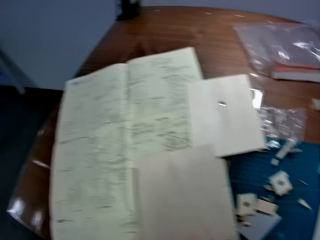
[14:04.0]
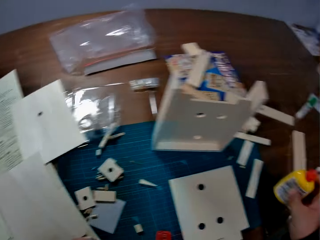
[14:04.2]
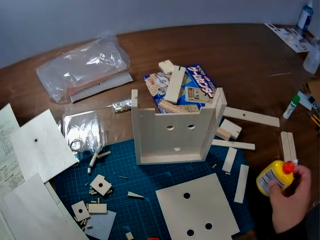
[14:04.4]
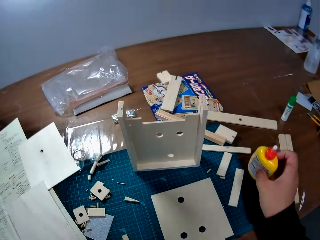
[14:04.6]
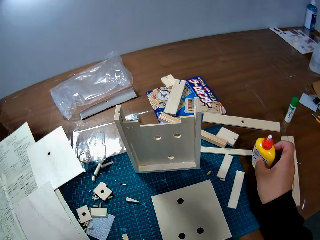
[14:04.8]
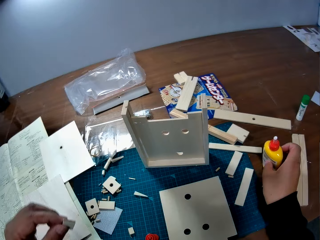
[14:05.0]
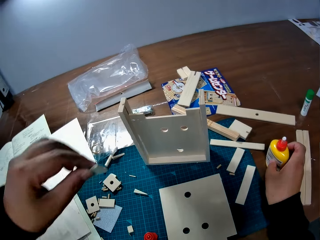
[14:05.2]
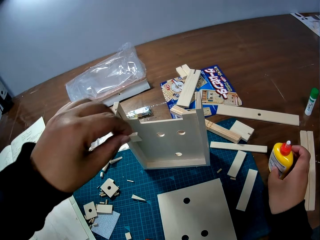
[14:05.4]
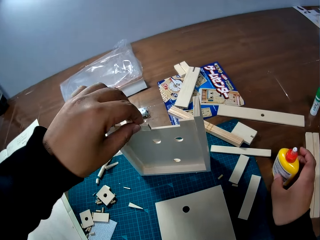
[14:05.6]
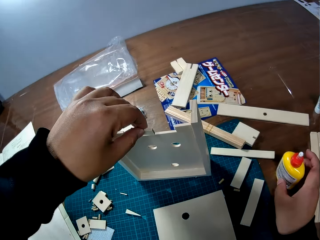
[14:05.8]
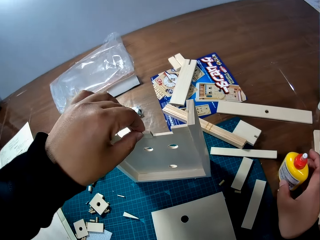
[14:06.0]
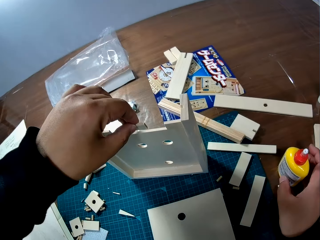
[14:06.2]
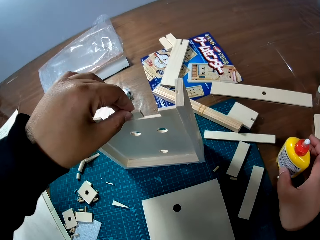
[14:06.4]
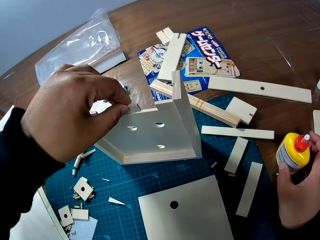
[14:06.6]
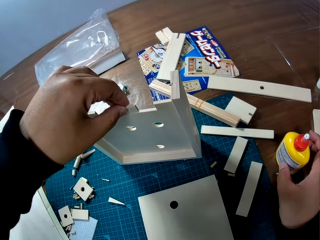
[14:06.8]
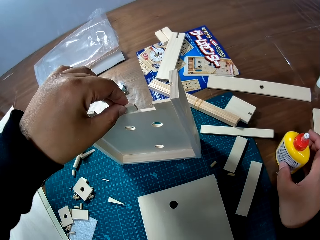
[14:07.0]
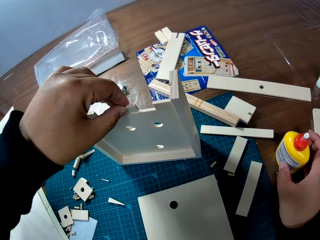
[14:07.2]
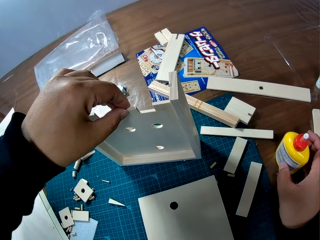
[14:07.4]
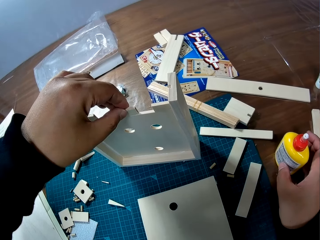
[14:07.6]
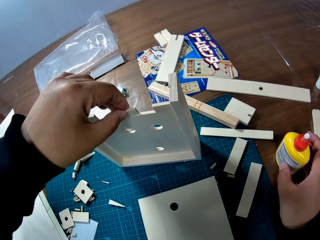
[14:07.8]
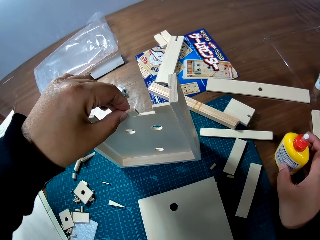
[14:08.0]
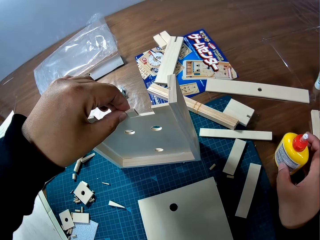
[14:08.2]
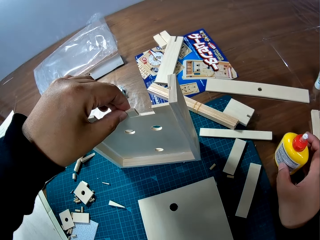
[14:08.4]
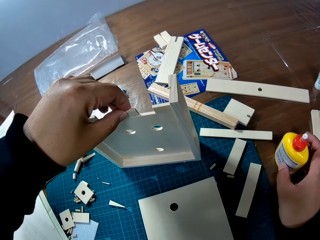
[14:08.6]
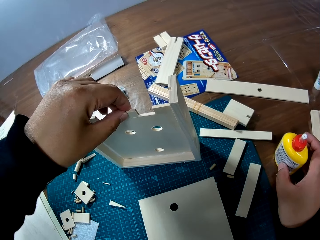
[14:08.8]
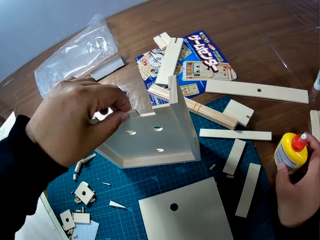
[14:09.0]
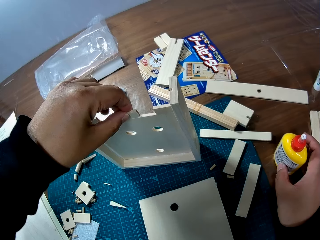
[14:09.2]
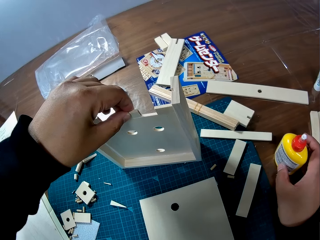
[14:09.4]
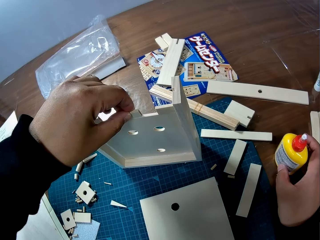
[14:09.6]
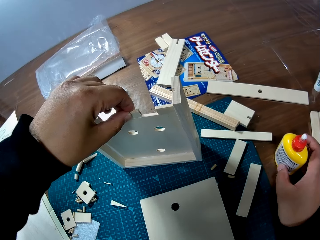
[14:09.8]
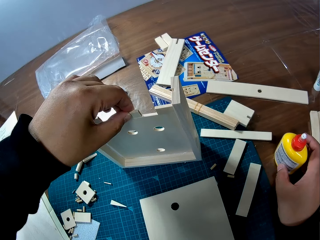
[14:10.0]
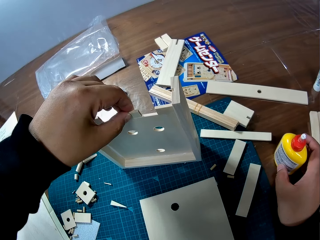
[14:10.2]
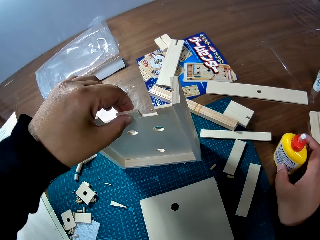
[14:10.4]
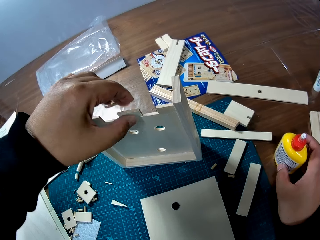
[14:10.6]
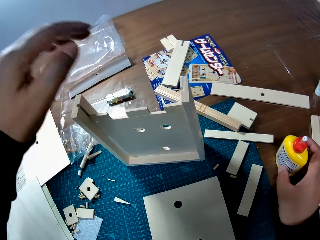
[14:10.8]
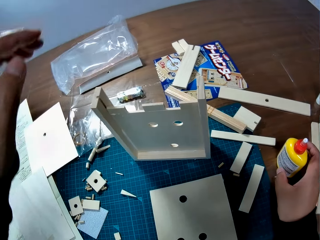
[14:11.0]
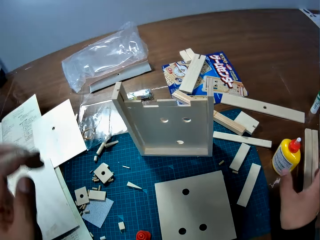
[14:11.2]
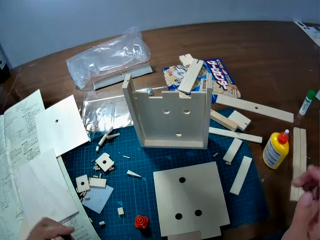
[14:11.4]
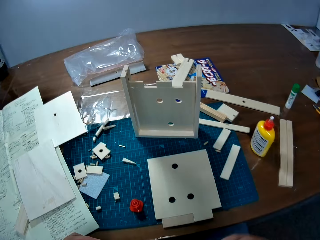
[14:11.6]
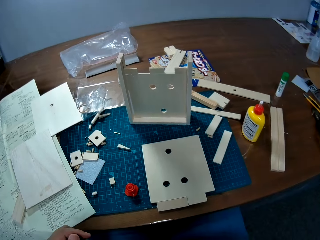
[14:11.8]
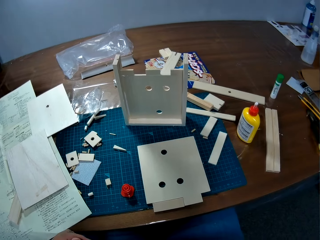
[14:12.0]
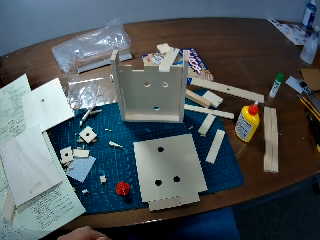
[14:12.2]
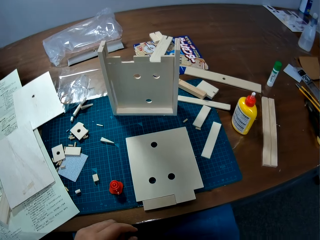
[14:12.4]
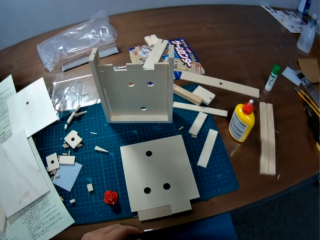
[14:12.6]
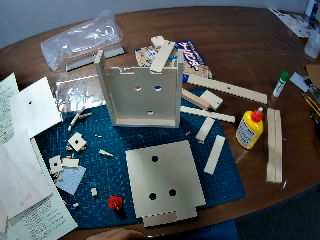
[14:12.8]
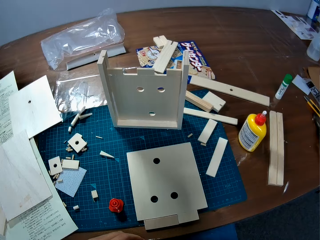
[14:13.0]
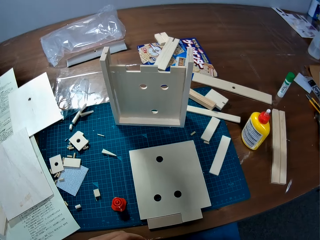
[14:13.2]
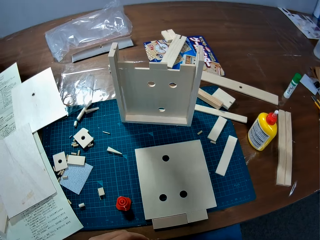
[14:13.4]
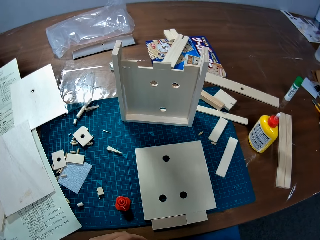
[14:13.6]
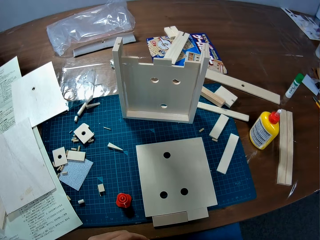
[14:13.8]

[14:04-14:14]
The camera wearer drops the bottle of glue in his right hand on the table. He attaches the piece of wood in his left hand to the Wooden Mechanical model on the table.

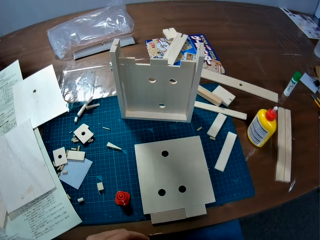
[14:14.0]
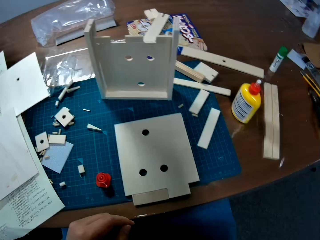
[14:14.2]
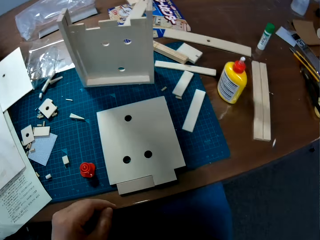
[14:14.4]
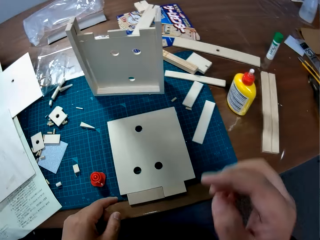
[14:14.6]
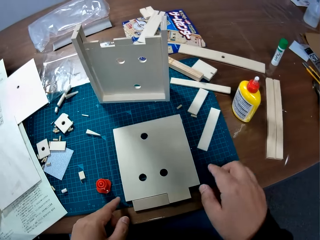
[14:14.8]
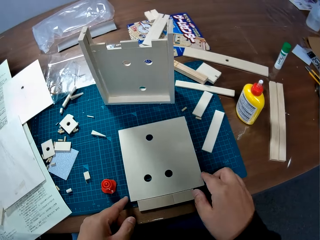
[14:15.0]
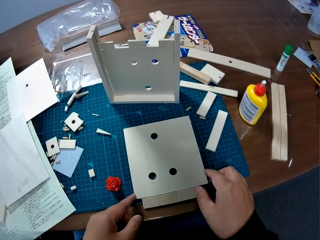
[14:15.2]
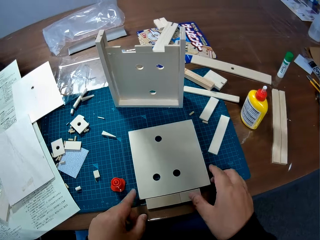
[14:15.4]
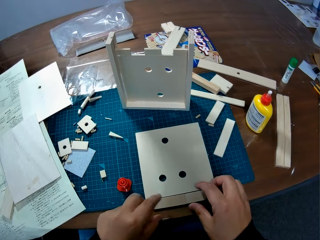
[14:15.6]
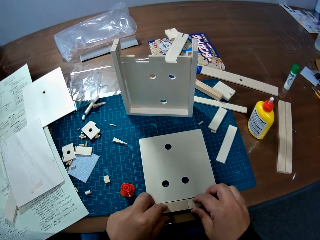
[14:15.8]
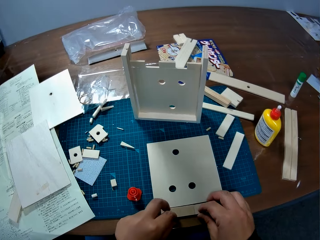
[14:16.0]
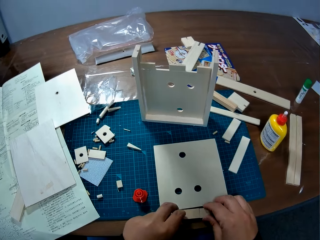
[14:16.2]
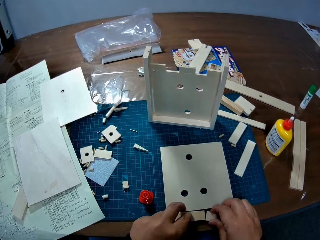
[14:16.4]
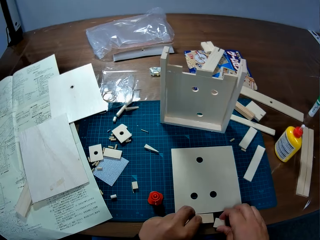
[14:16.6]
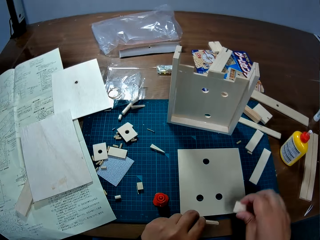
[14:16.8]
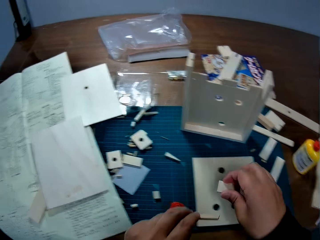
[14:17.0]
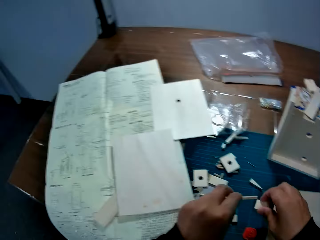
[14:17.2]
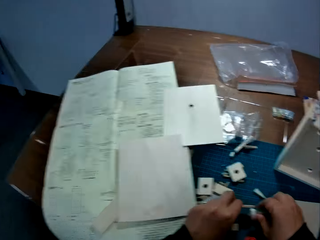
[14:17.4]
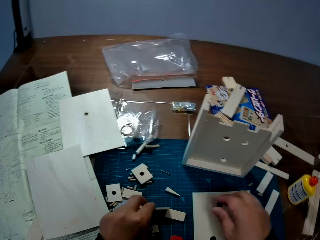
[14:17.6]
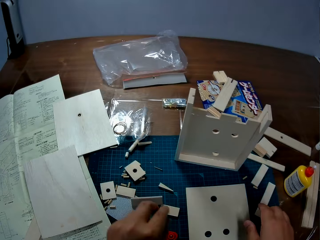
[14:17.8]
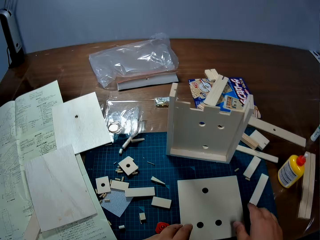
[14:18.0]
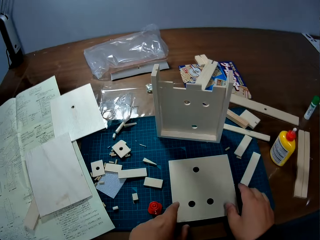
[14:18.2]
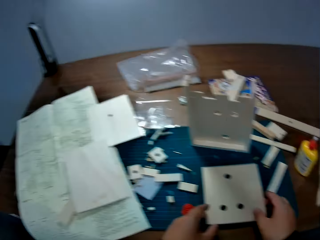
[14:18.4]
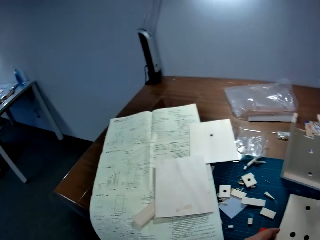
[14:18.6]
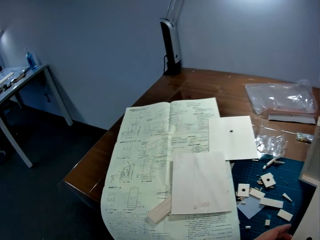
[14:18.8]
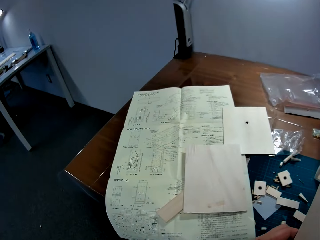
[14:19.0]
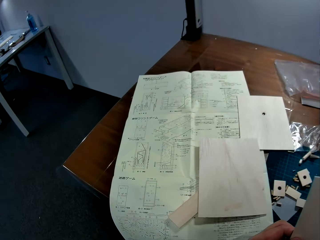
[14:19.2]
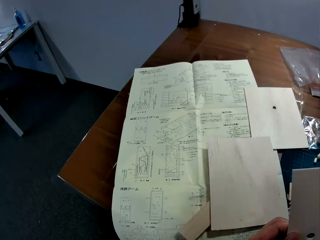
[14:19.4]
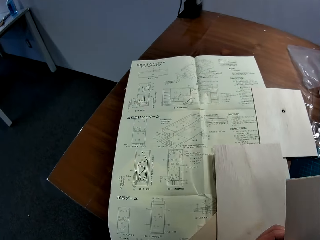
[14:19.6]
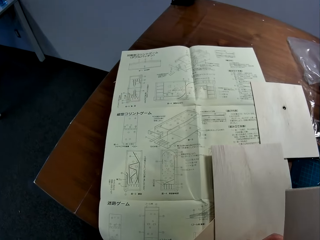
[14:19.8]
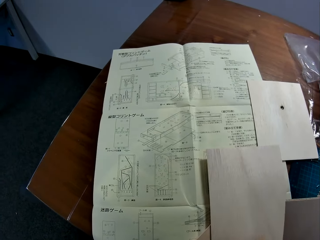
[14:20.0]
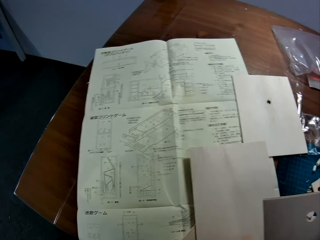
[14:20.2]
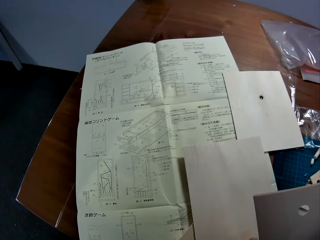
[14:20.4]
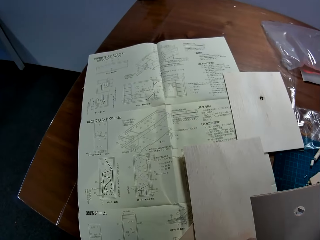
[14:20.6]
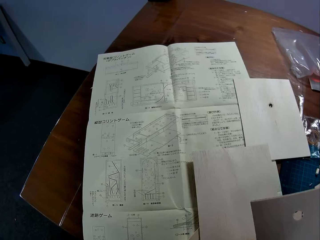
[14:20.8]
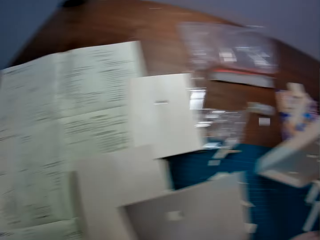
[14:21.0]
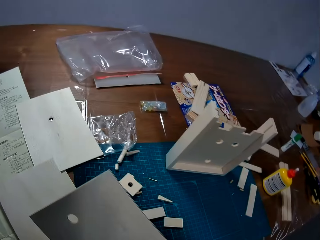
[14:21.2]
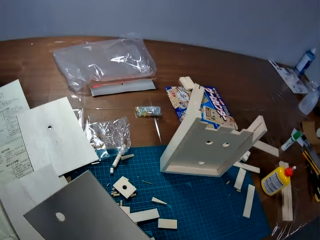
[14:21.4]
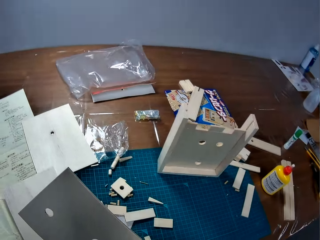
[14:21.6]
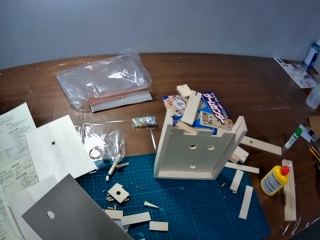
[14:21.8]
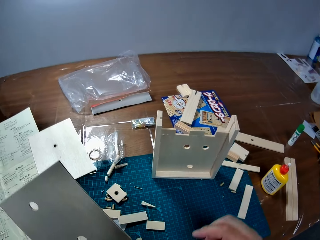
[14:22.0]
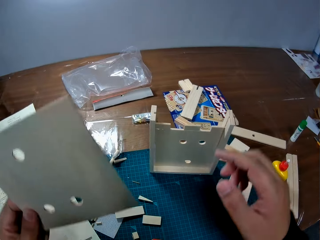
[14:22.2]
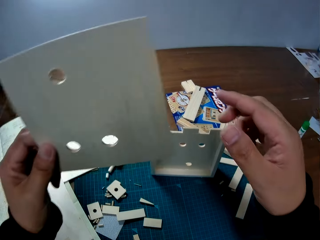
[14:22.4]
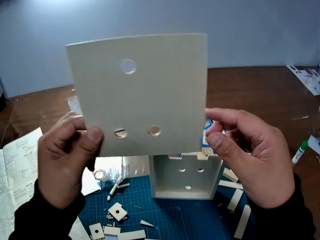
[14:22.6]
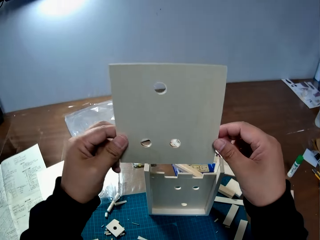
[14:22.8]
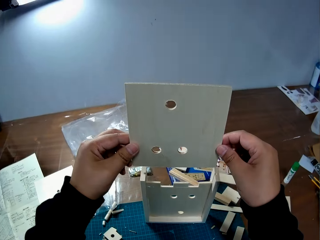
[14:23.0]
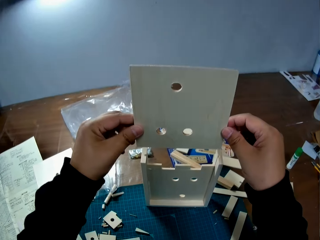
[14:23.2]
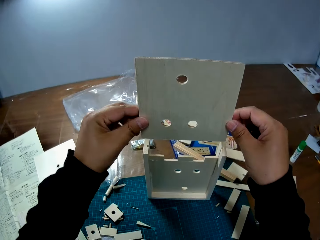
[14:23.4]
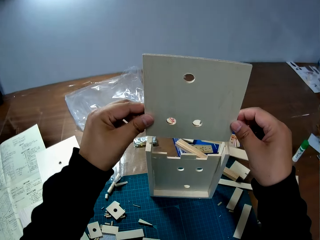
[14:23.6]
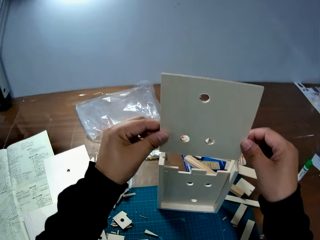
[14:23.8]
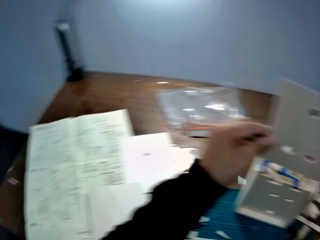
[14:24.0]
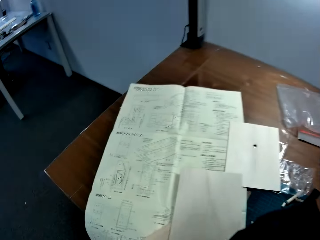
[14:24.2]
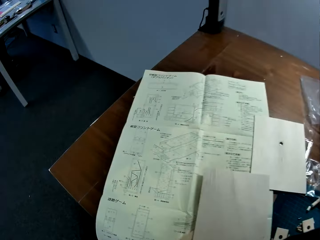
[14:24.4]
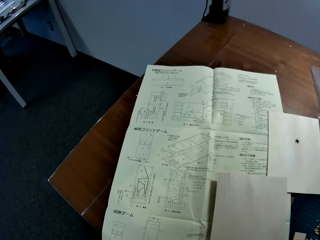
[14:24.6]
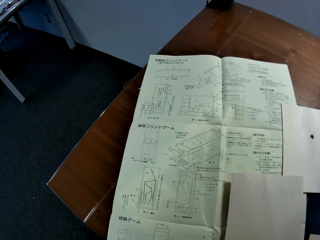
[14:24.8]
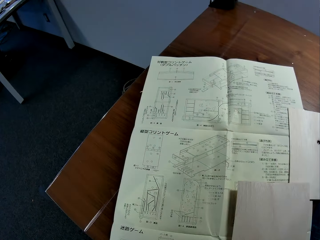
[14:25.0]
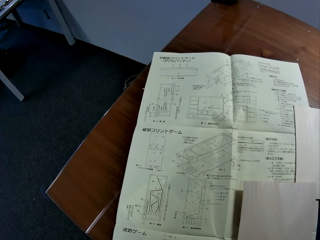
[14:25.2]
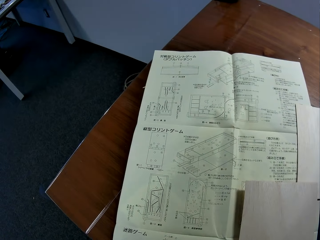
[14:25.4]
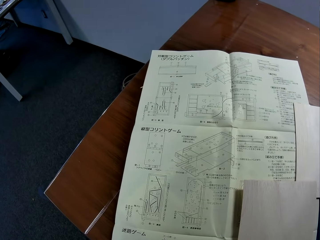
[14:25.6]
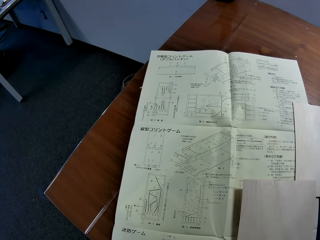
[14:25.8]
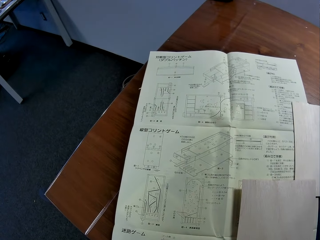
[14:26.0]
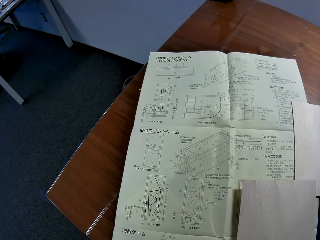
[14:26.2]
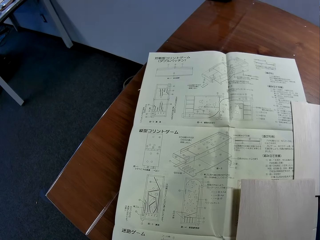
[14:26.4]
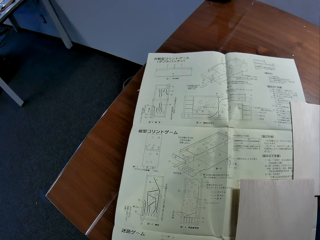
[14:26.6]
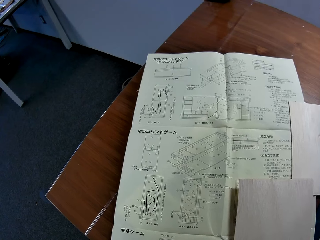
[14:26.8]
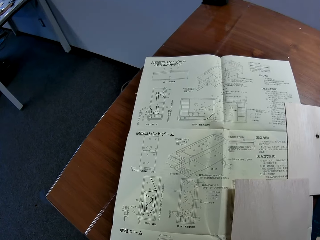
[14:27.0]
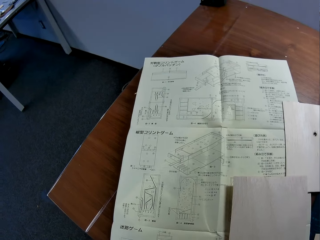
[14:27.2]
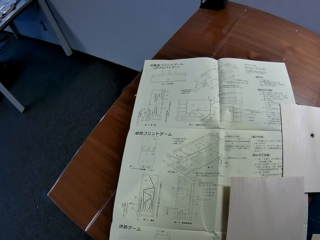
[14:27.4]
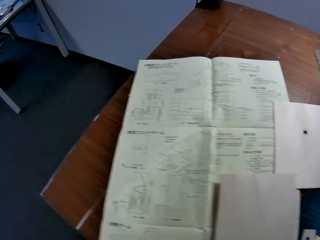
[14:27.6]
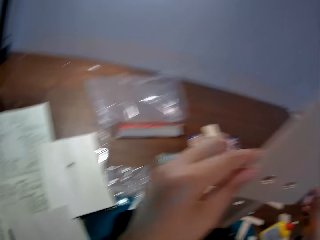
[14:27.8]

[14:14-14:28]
The camera wearer picks up a piece of wood from the table with his right hand. He picks up a piece of wood from the table with his left hand. He drops the pieces of wood in his hands on the table. He picks up a wooden slab from the table with both his hands. He stares at the blueprint on the table. He stares at it again.
